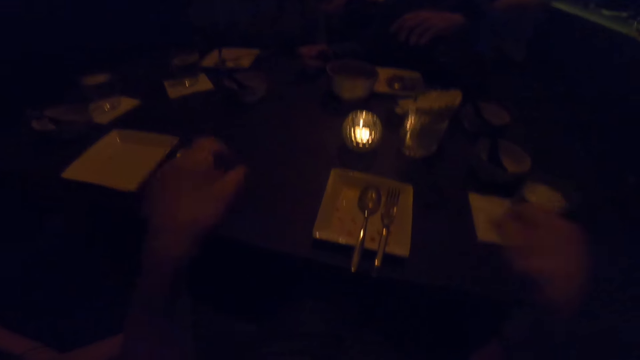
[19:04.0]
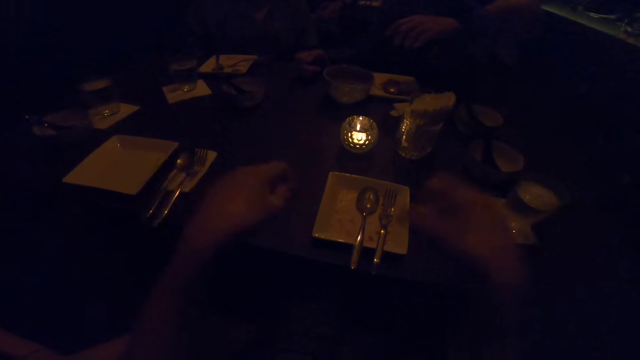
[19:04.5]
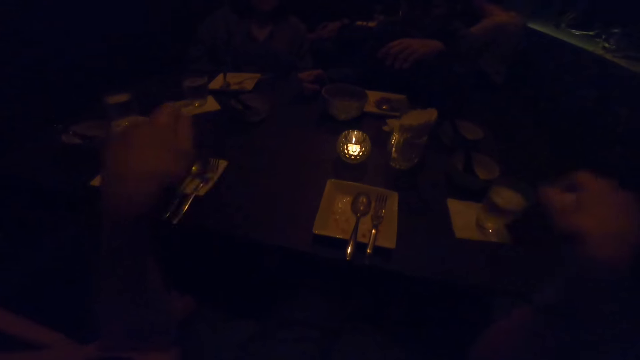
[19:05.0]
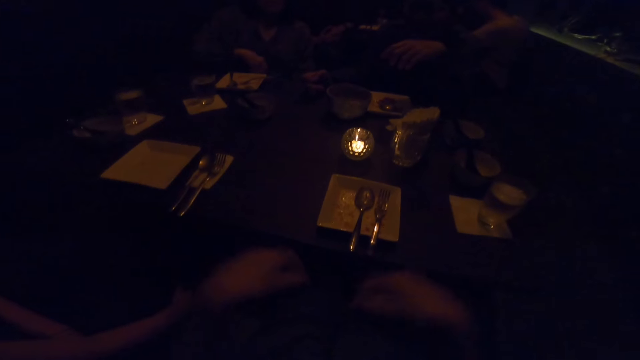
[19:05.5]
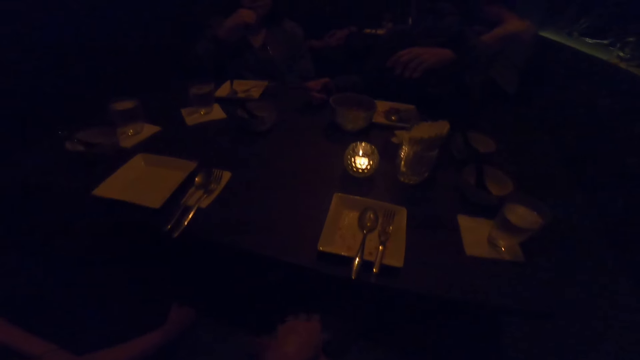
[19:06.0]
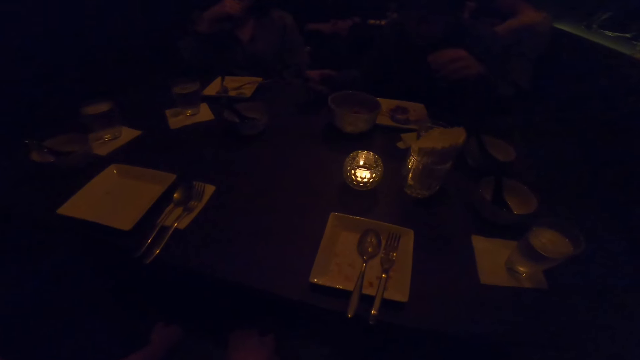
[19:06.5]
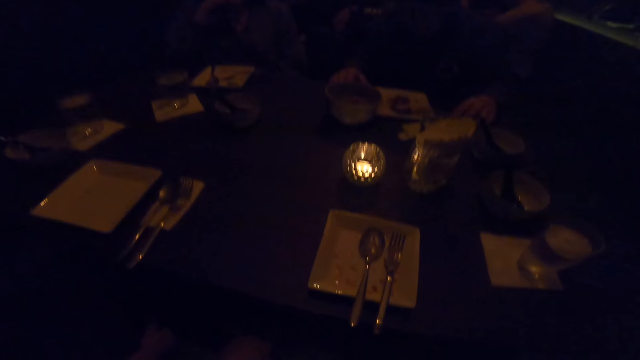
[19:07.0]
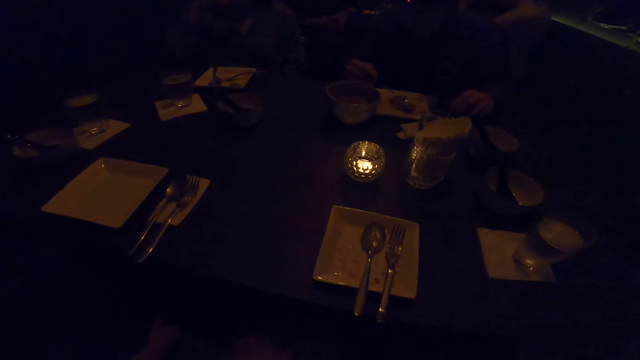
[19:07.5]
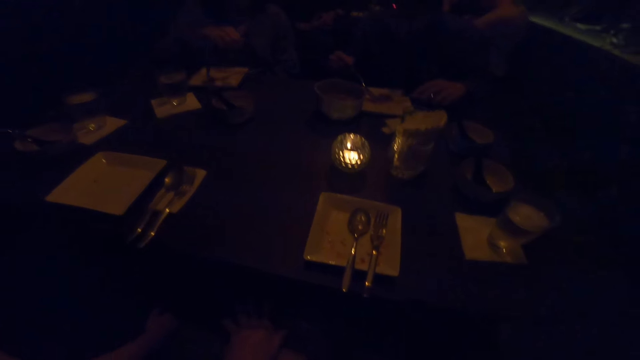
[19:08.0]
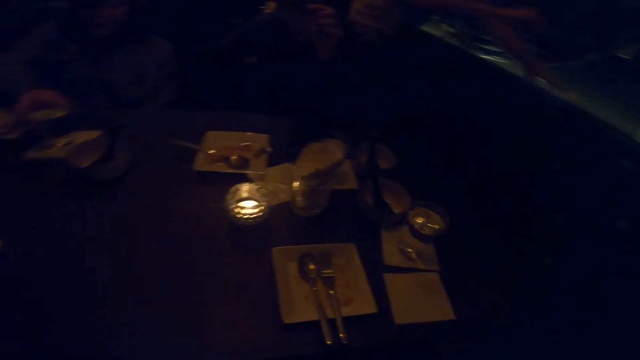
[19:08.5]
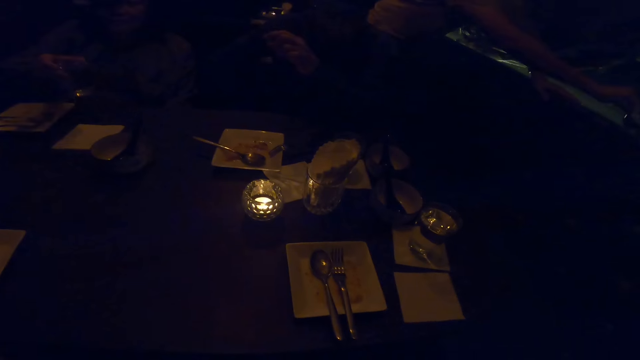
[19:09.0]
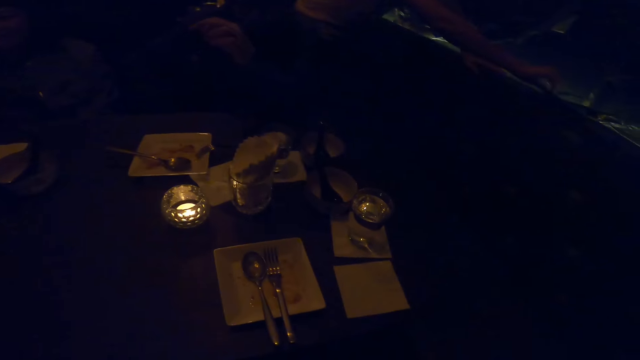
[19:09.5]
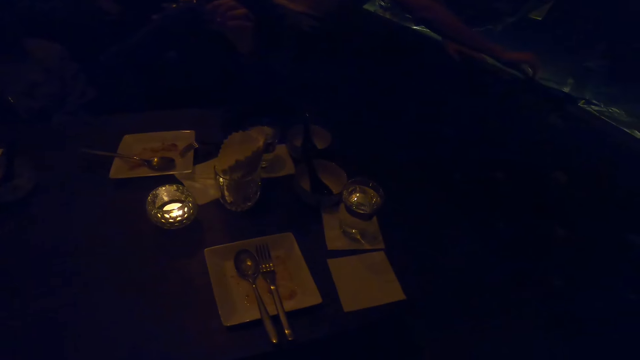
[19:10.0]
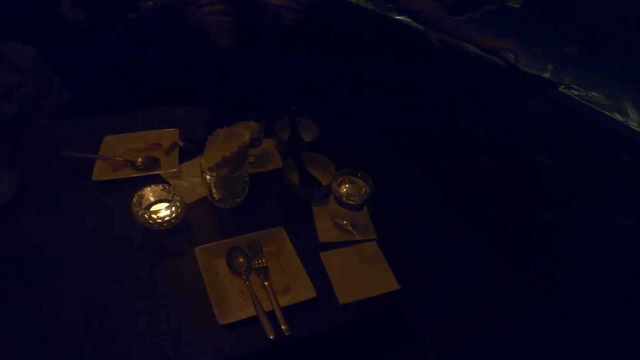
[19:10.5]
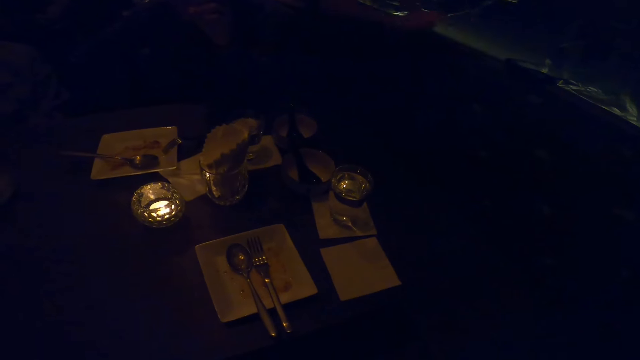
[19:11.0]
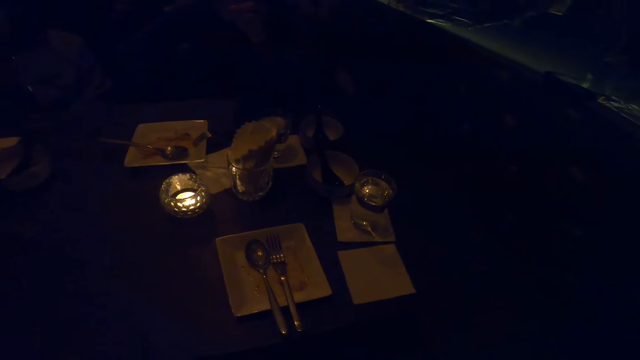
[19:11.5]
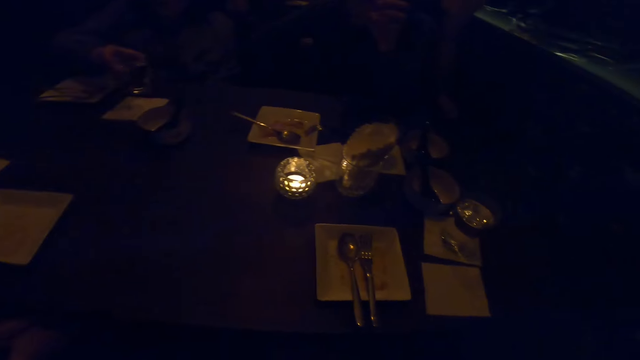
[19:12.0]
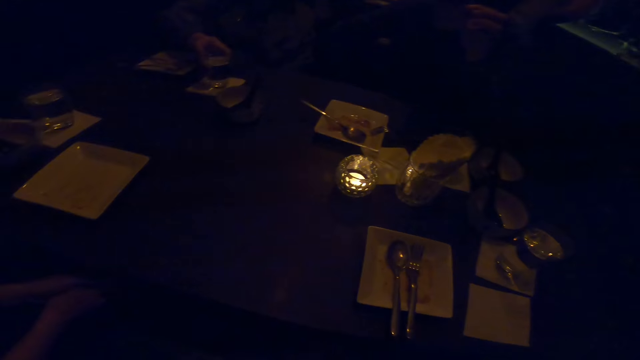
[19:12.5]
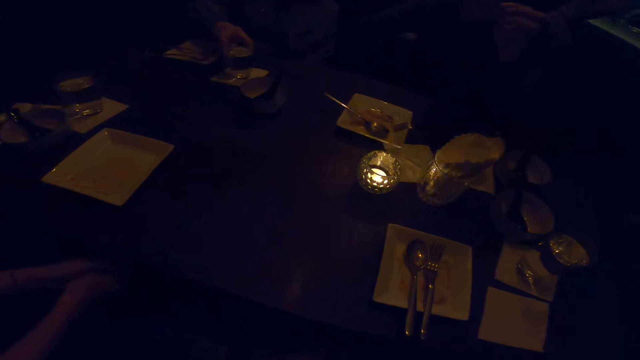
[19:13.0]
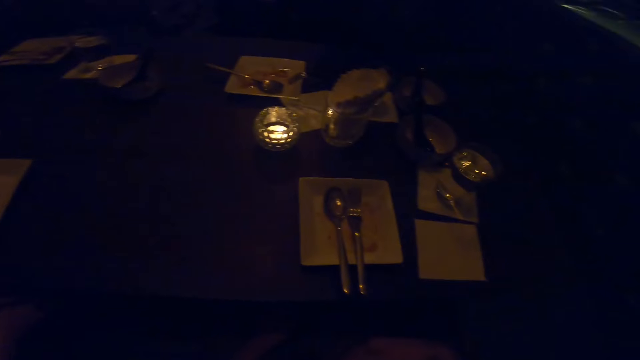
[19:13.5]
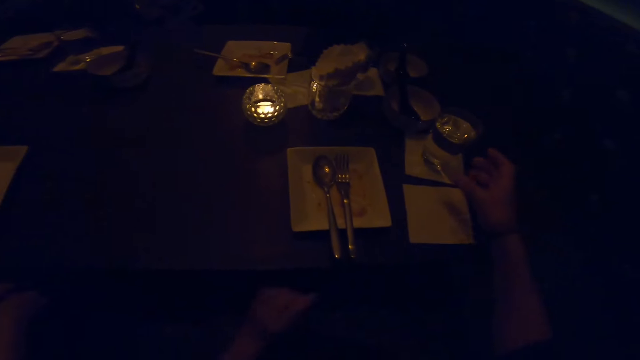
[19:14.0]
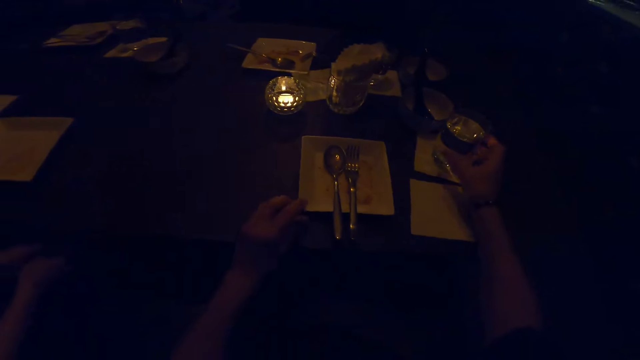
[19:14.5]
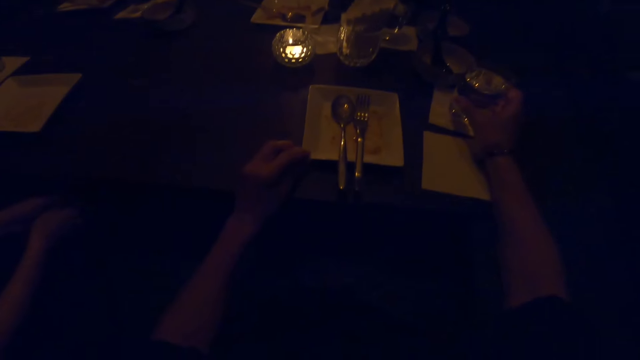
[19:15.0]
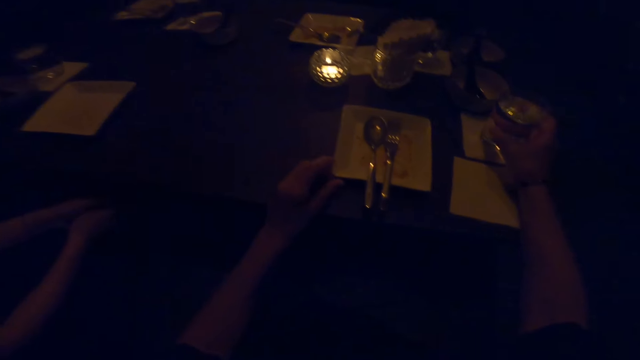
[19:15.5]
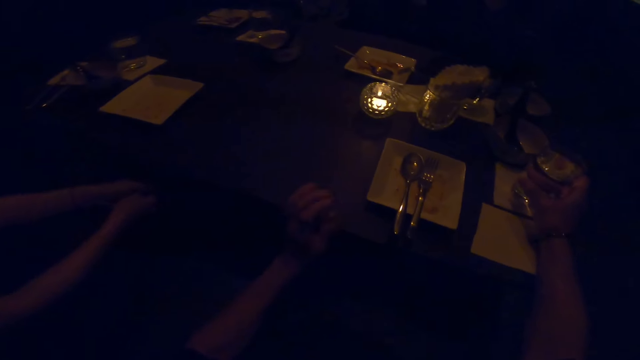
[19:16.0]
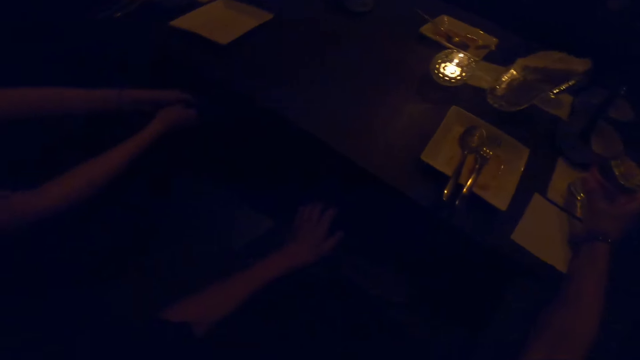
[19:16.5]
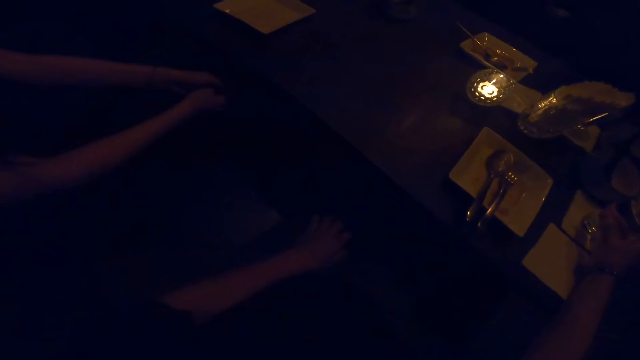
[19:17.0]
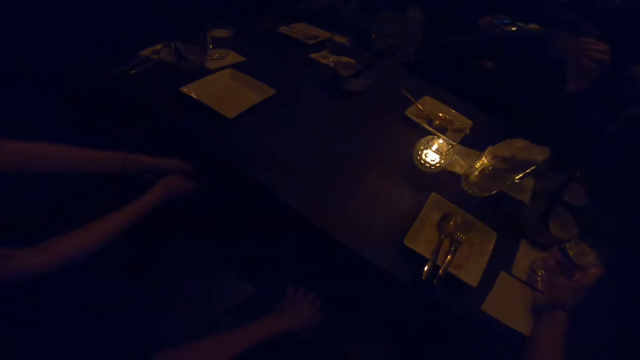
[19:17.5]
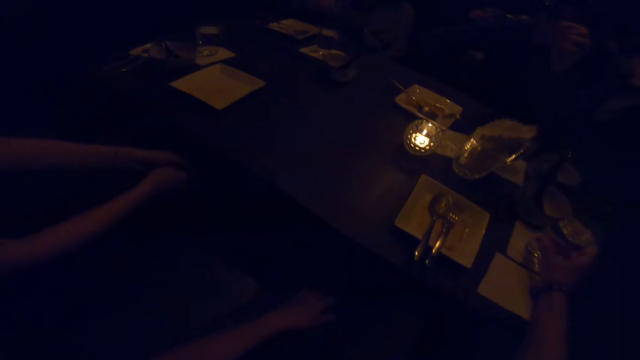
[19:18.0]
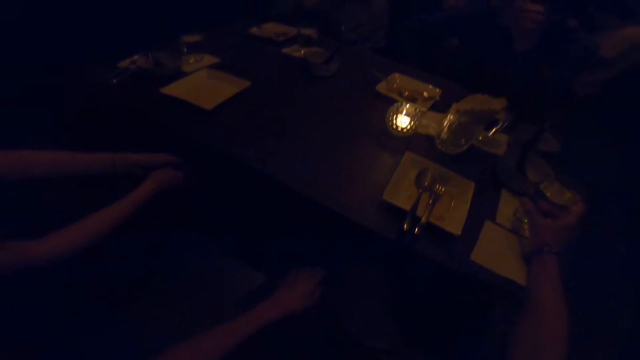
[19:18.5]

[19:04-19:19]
The camera wearer stops demonstrating with both hands. A man eats from the plate on the table with the spoon in his right hand. The camera wearer holds a cup of water on the table with her right hand.

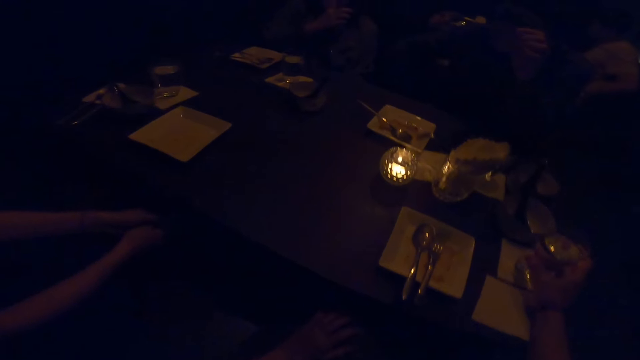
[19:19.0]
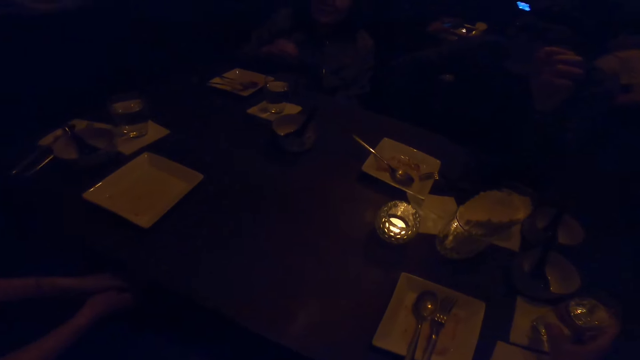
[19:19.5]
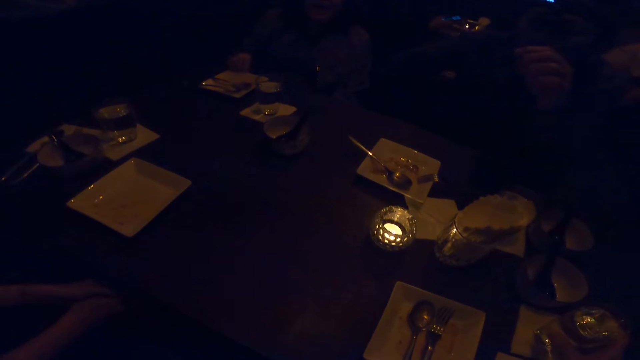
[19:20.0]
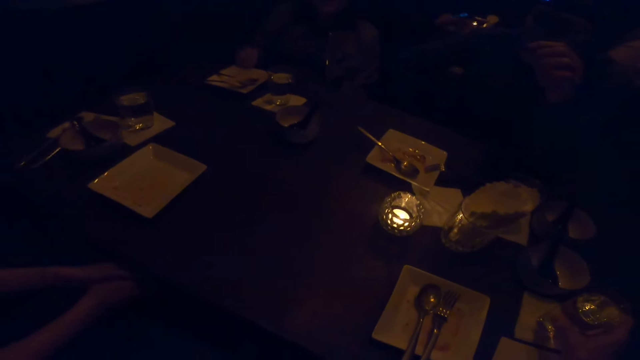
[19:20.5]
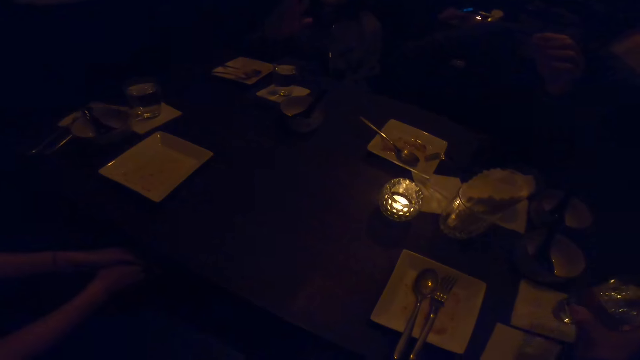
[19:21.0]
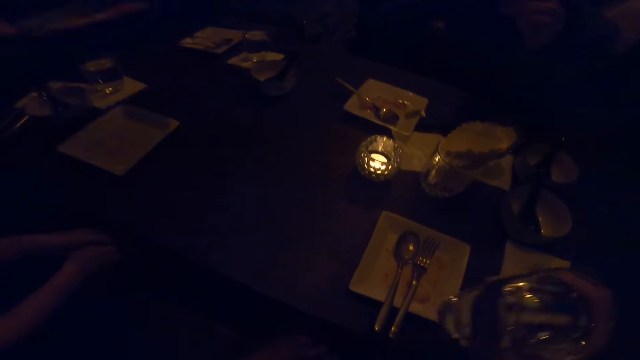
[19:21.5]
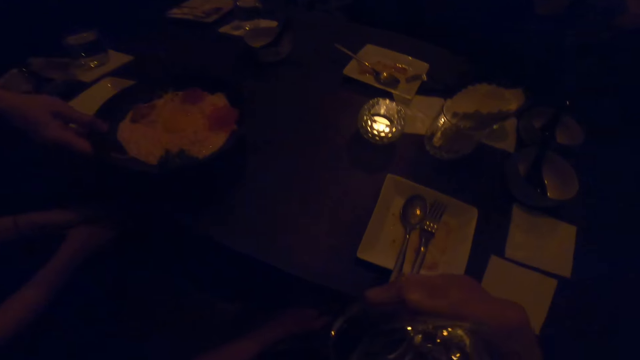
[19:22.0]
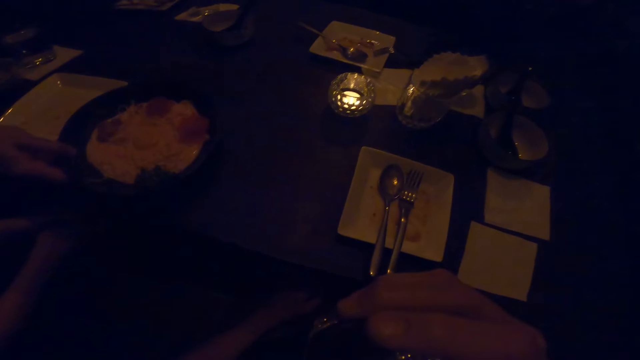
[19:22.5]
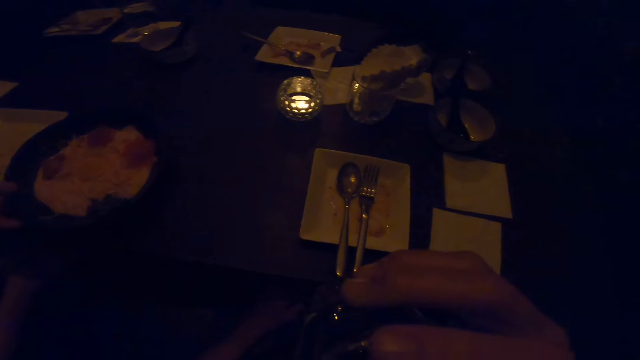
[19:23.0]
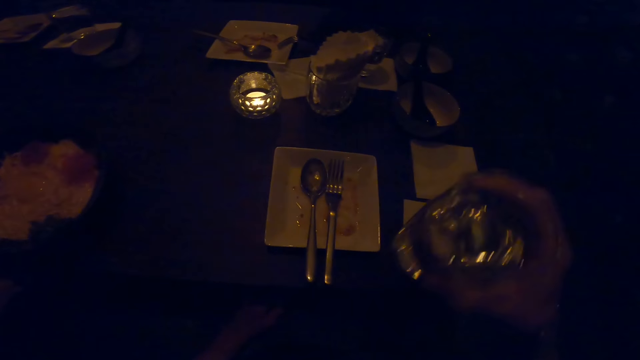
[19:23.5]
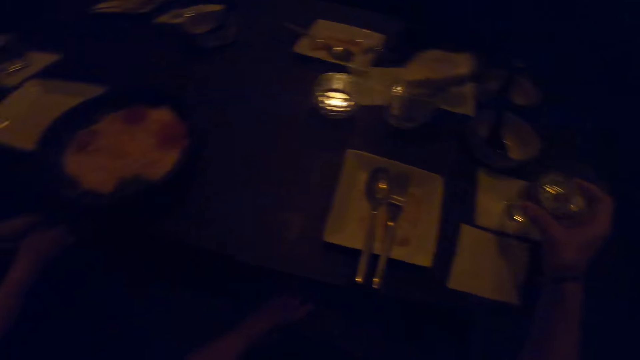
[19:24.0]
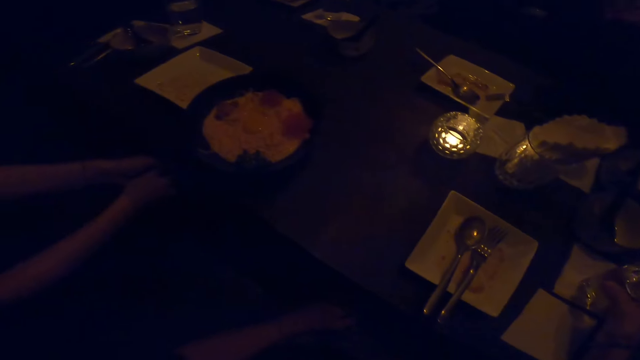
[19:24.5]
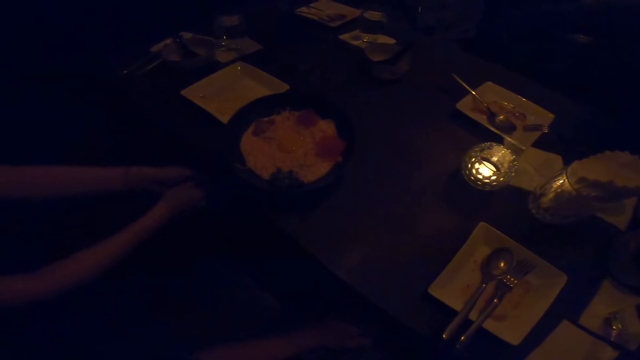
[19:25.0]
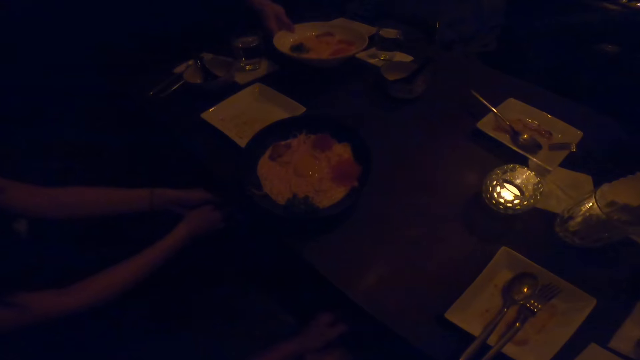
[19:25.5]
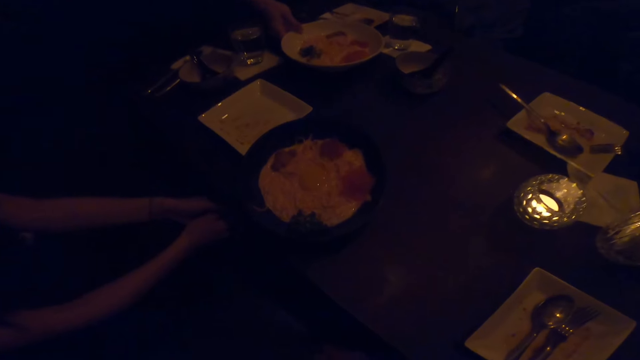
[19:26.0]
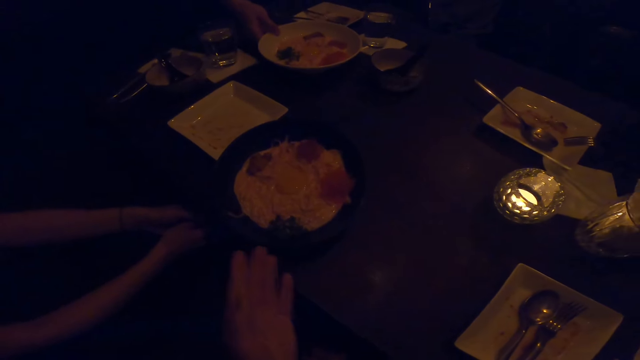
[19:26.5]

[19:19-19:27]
The camera wearer picks up the cup of water from the table with her right hand. She drinks from the water in her right hand. She drops the cup in her right hand on the table.
